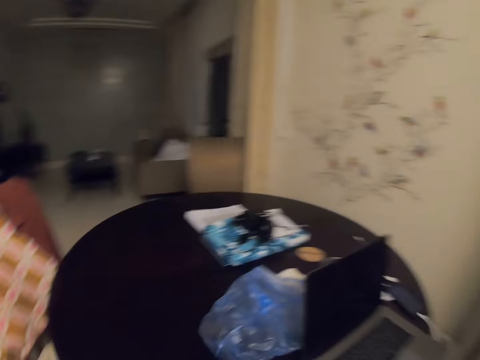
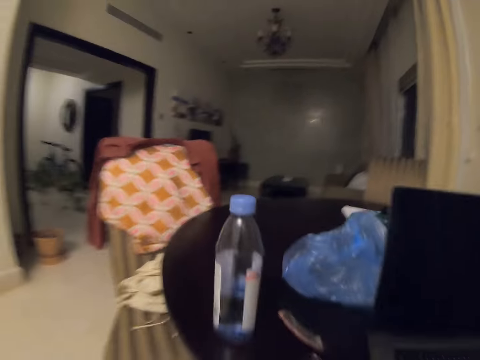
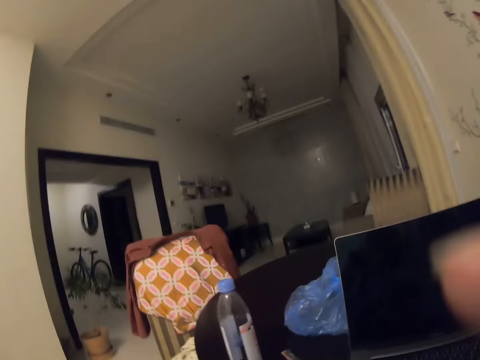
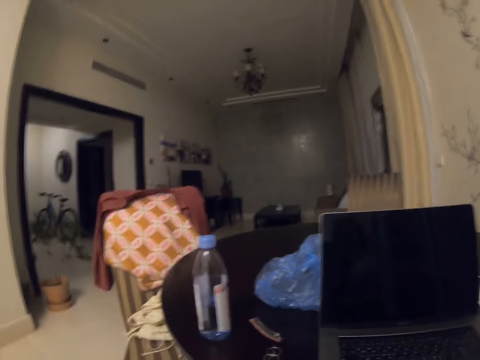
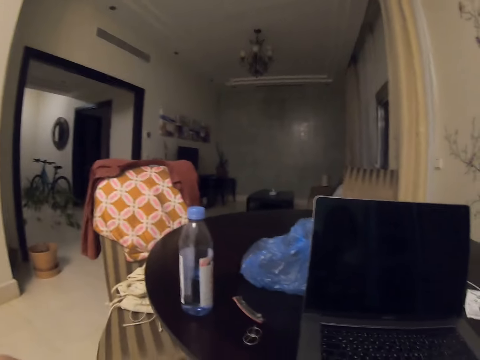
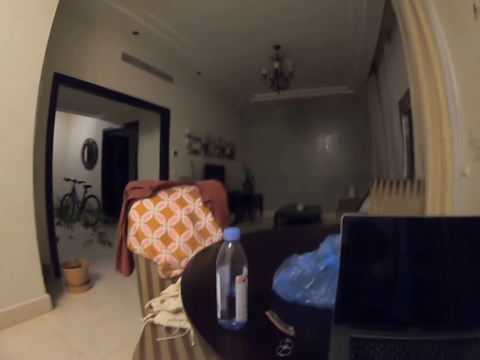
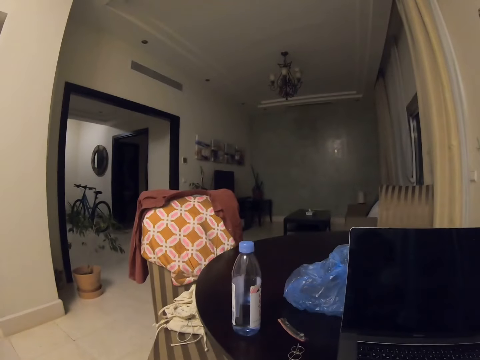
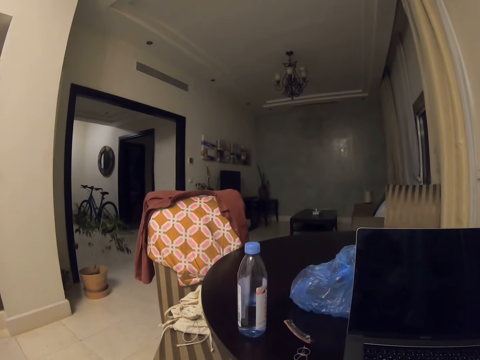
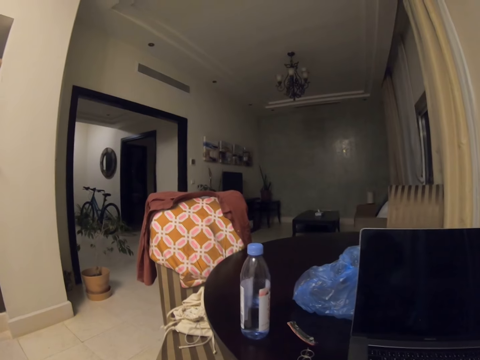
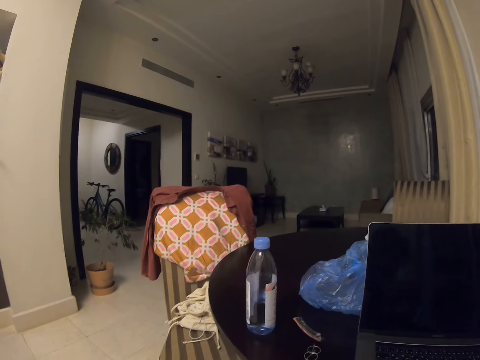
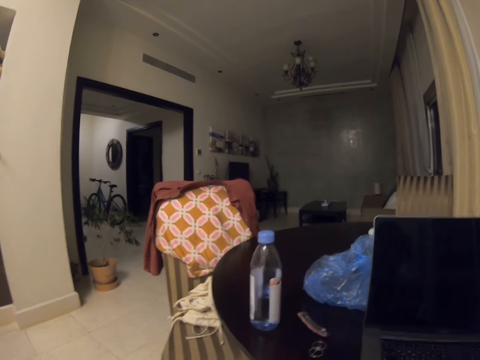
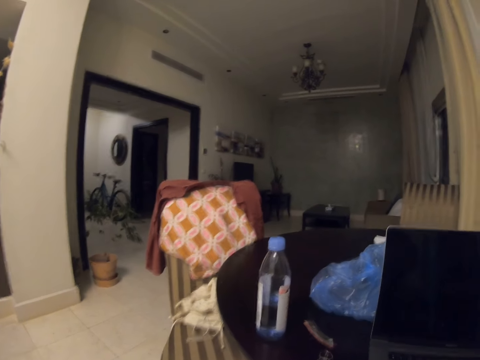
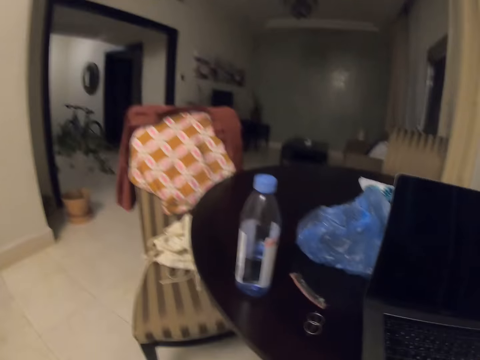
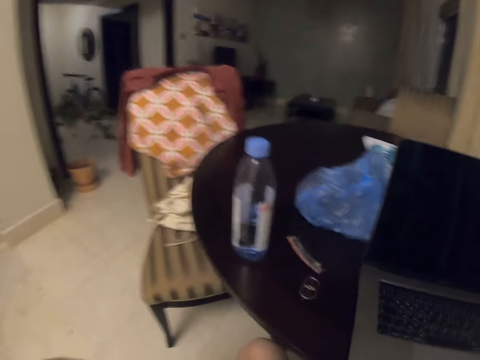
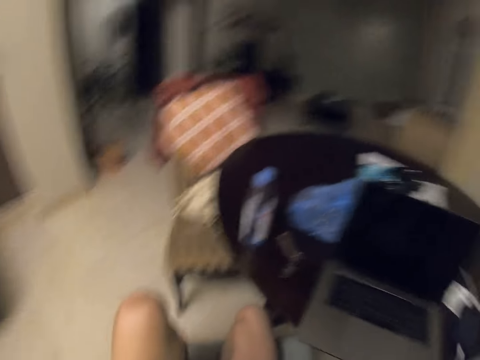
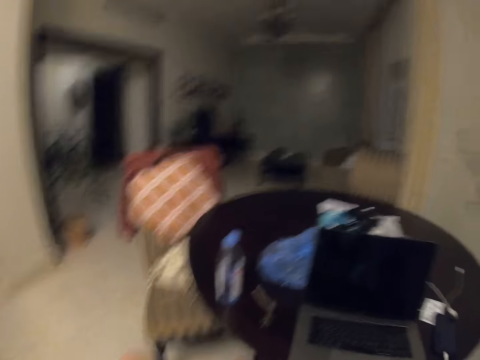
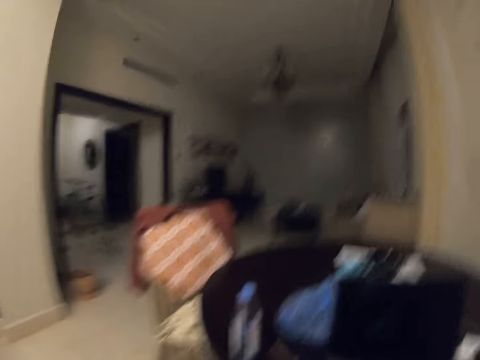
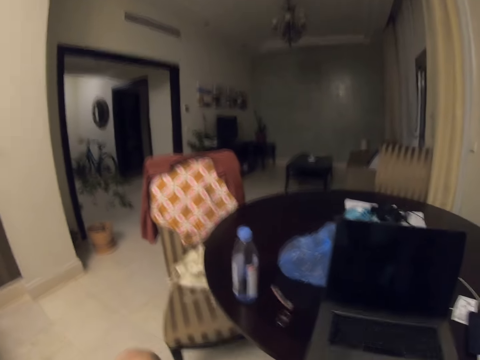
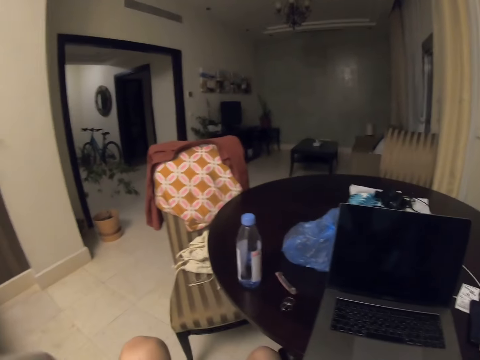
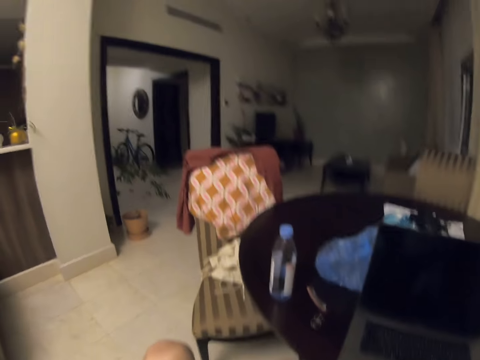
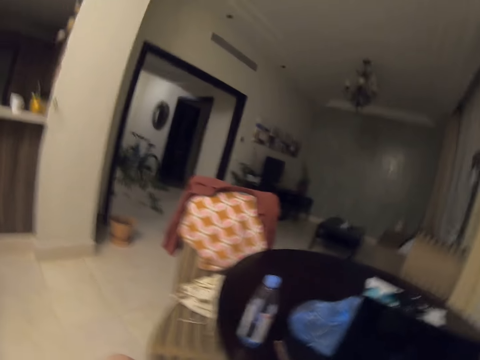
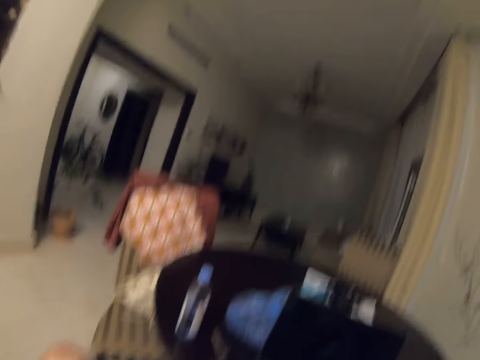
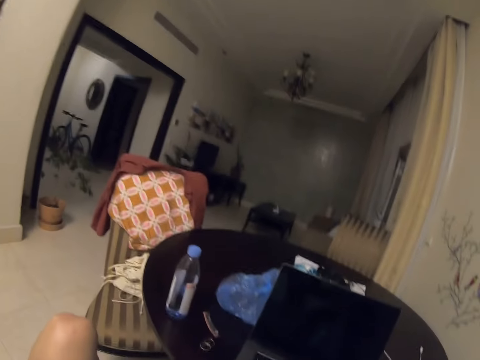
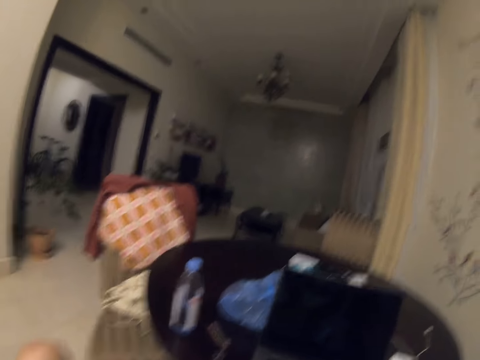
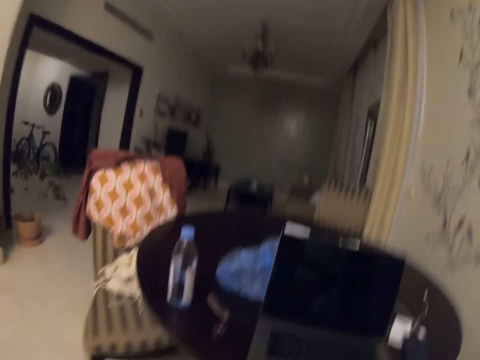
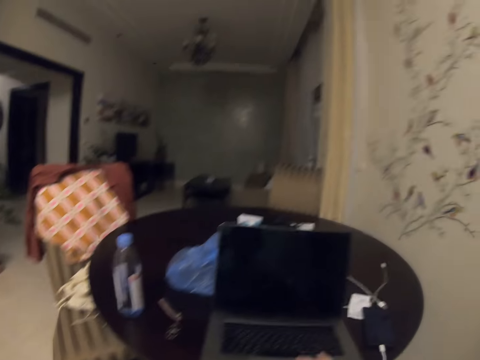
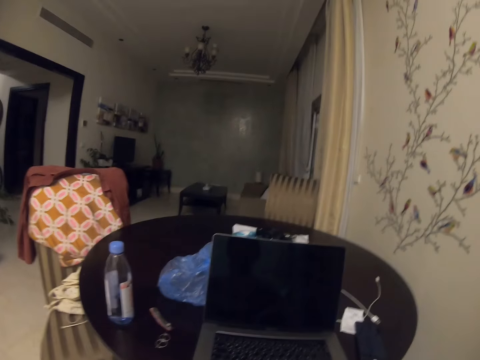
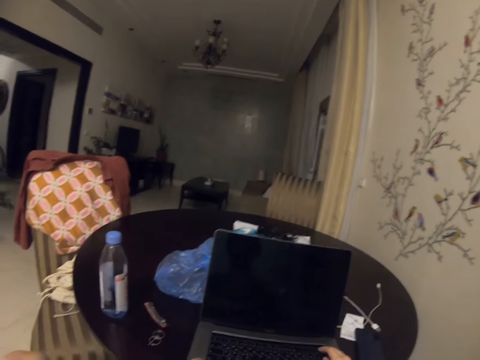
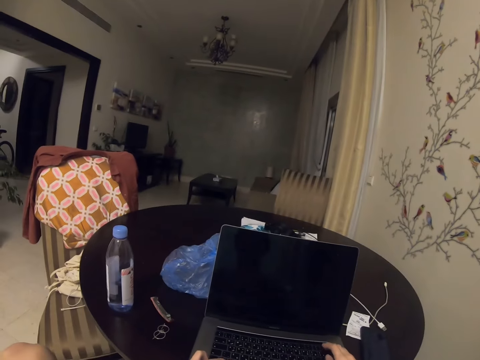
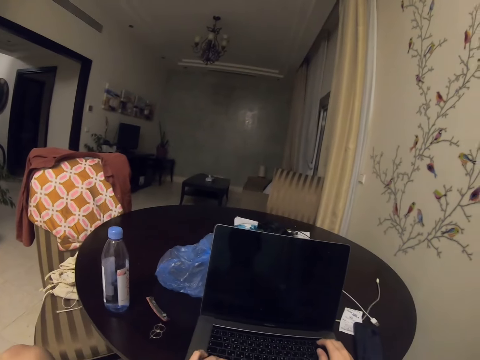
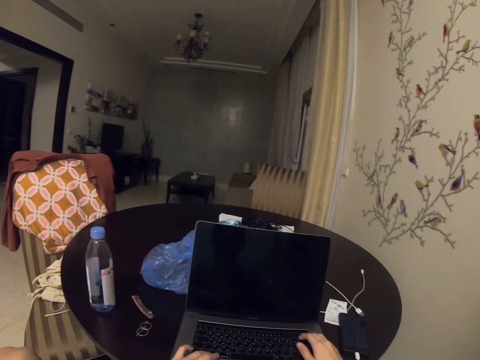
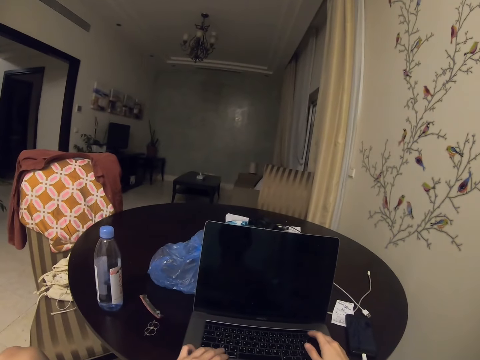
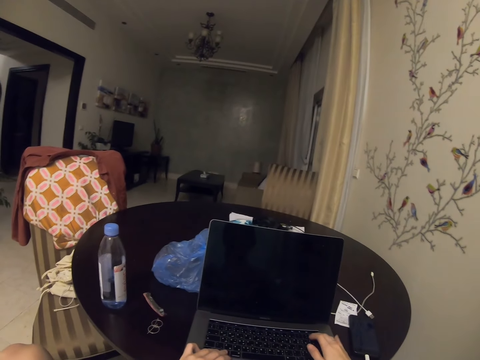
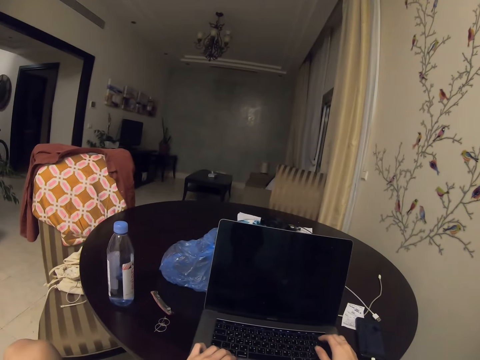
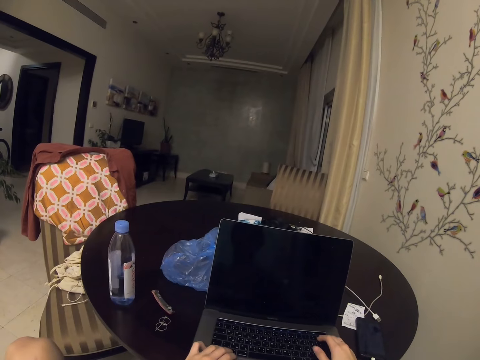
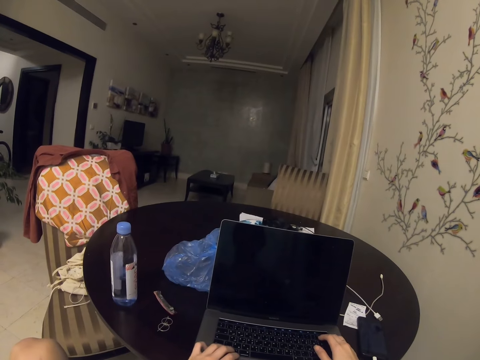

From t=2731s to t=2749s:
The camera wearer sits. They put a hand on the laptop.

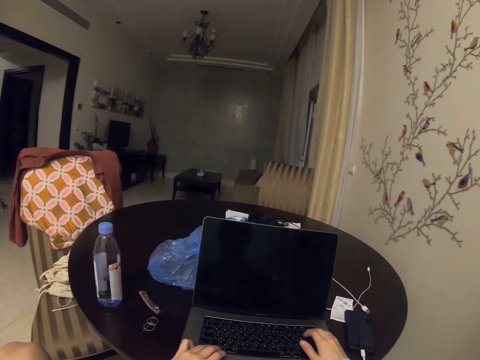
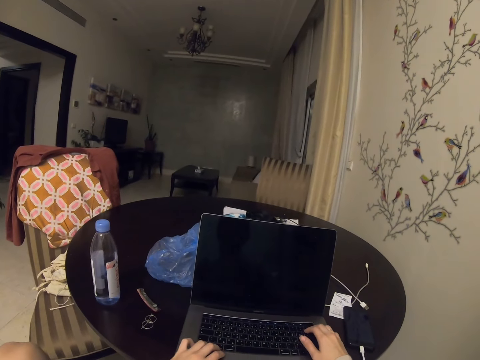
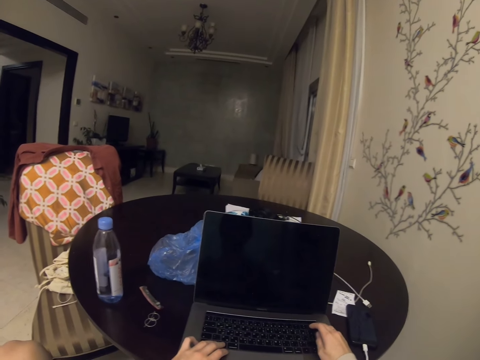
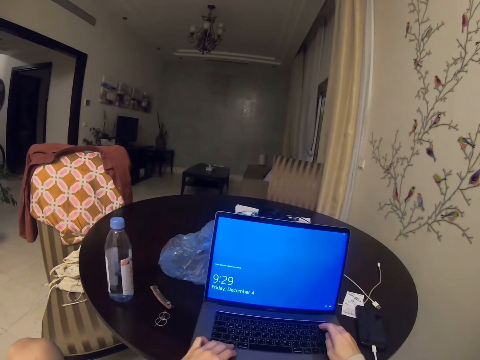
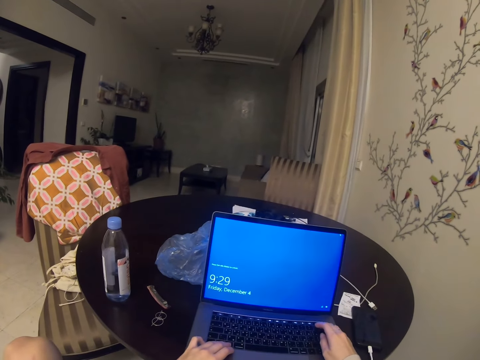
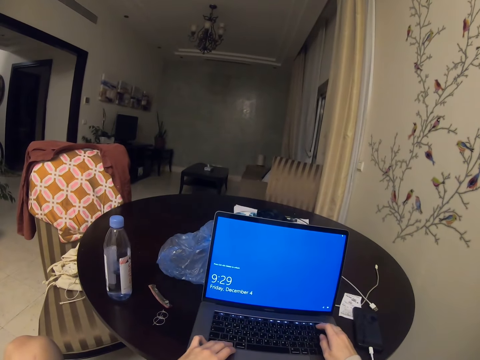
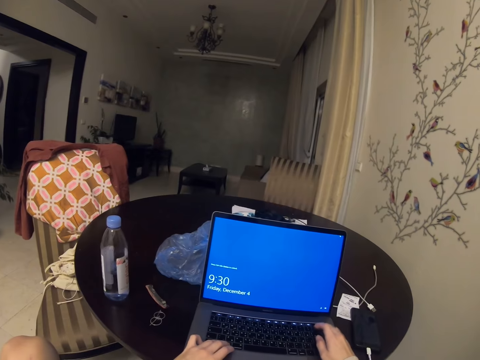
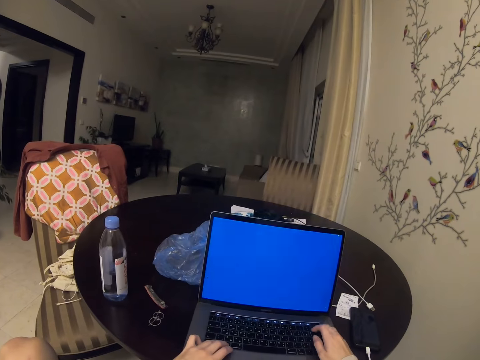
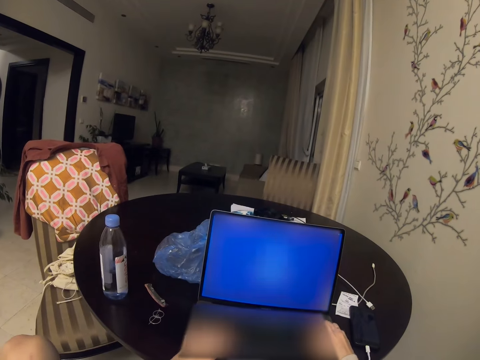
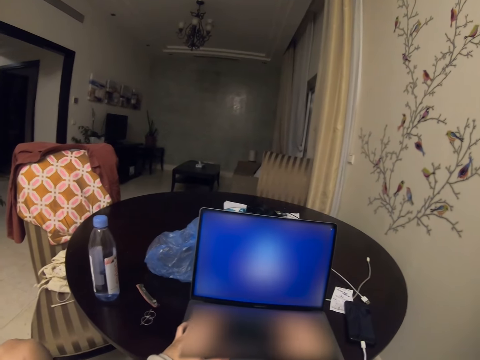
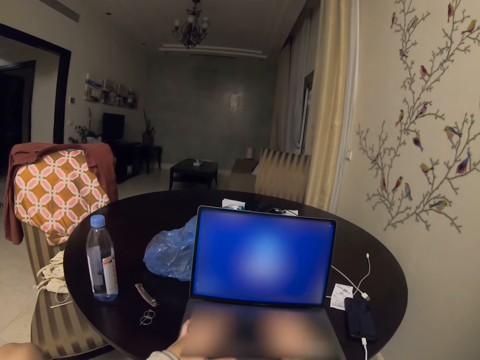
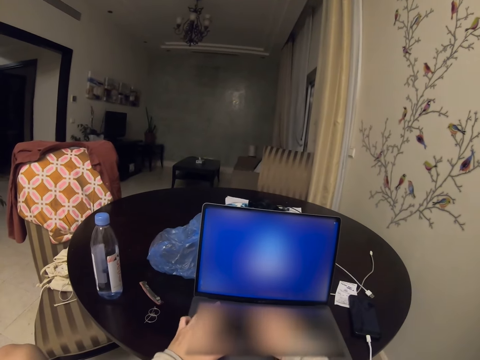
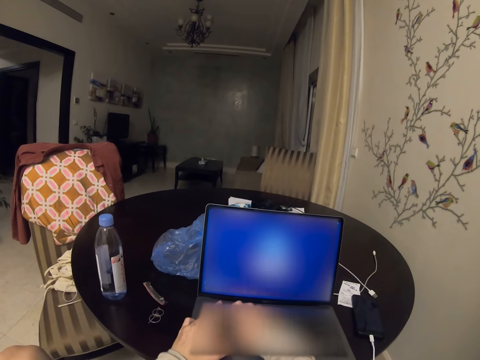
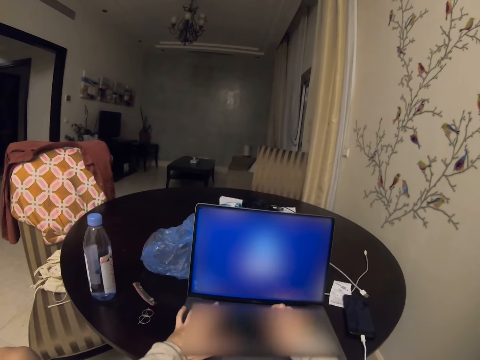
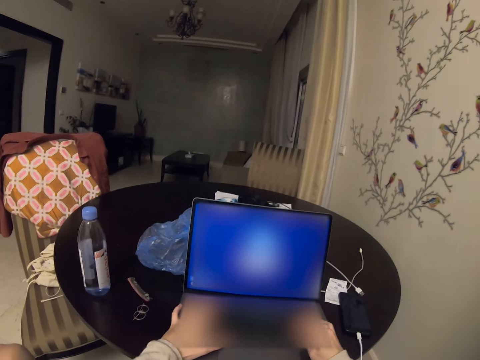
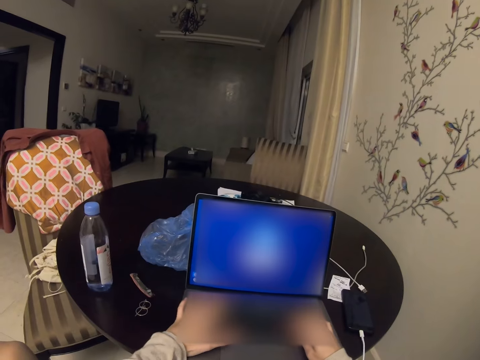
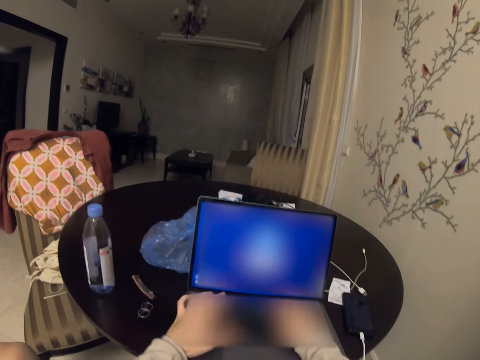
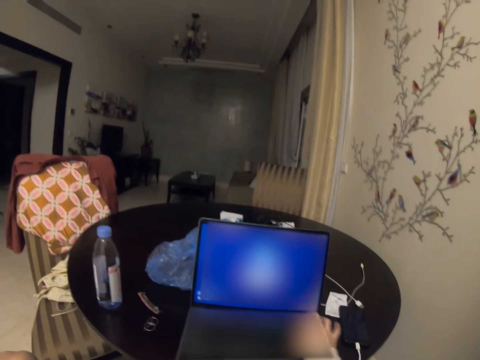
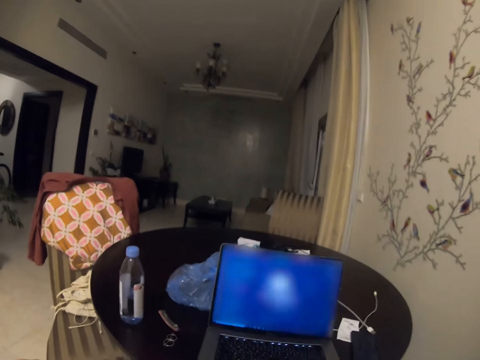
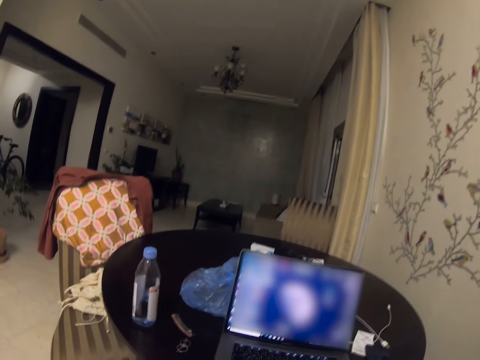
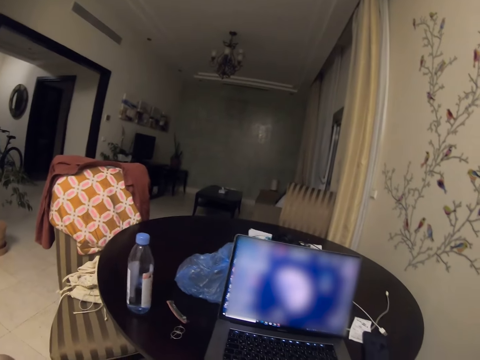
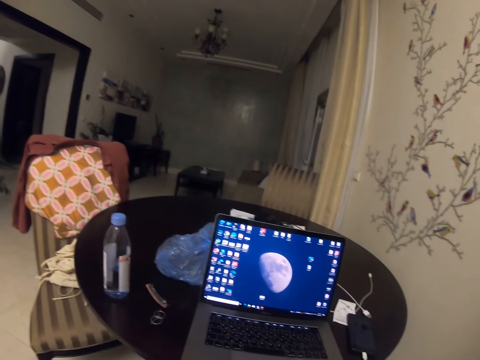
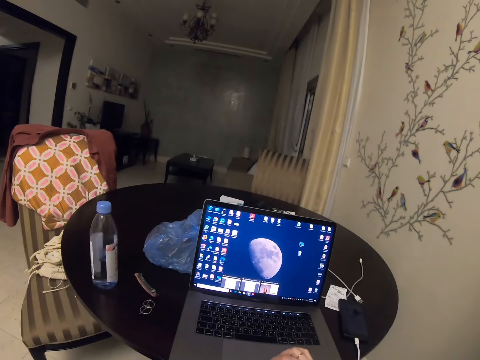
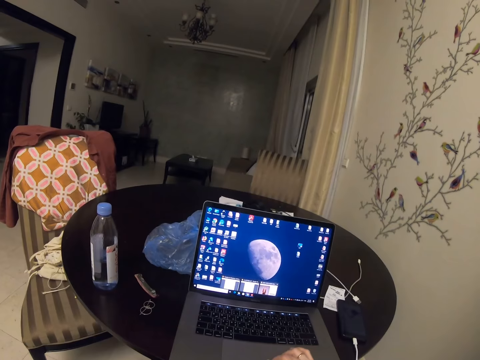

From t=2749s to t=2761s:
The camera wearer presses keys on the keyboard. They put on the laptop. They enter a password.
